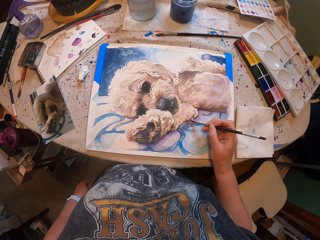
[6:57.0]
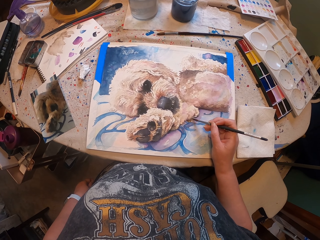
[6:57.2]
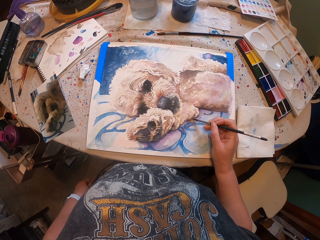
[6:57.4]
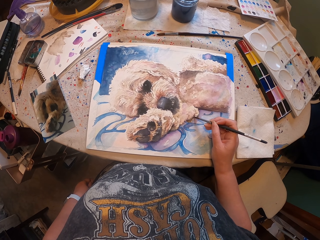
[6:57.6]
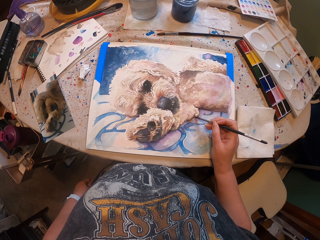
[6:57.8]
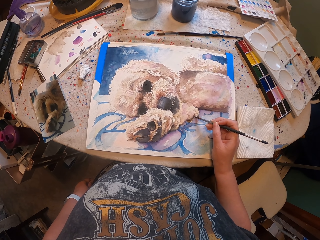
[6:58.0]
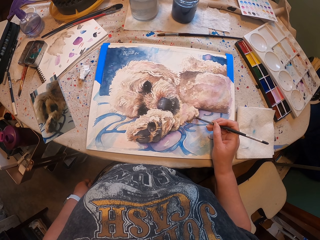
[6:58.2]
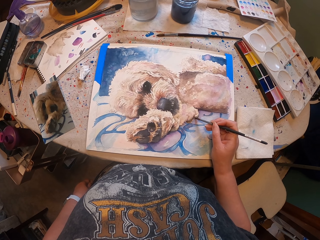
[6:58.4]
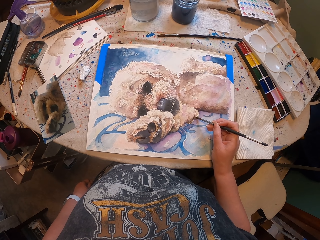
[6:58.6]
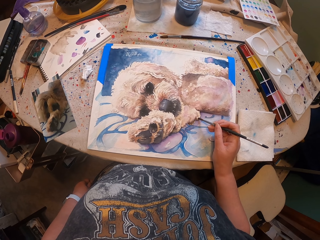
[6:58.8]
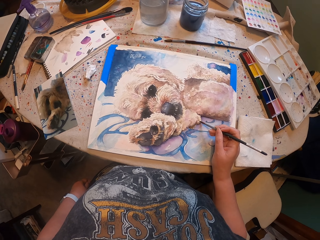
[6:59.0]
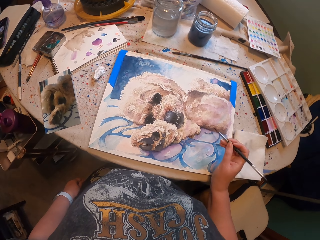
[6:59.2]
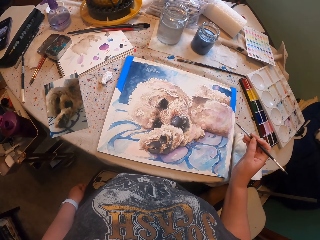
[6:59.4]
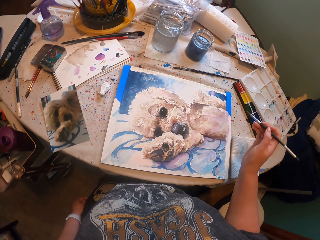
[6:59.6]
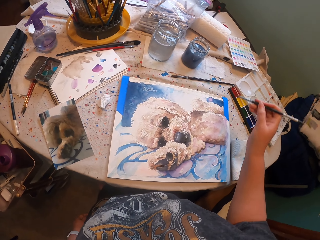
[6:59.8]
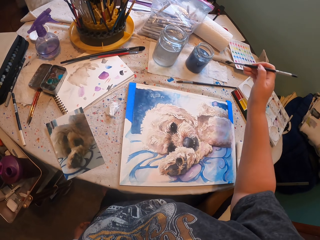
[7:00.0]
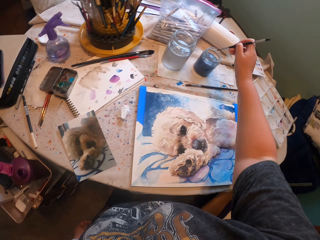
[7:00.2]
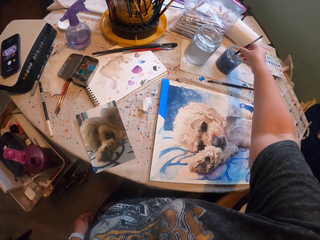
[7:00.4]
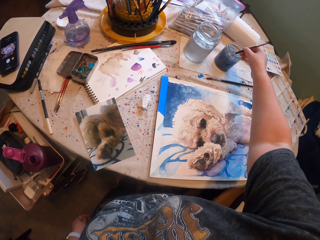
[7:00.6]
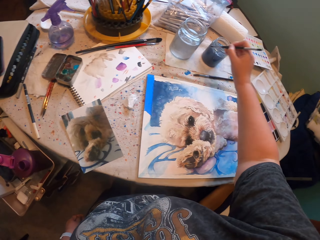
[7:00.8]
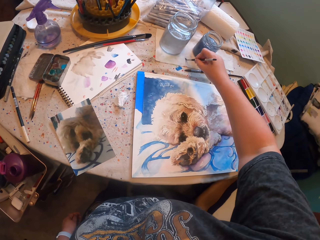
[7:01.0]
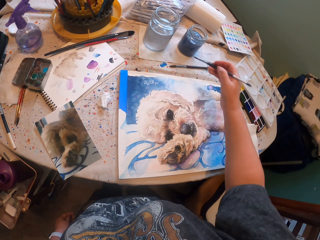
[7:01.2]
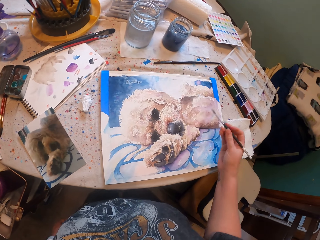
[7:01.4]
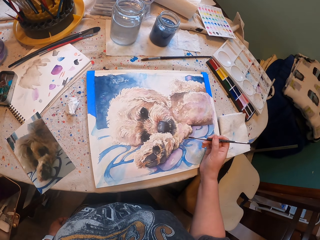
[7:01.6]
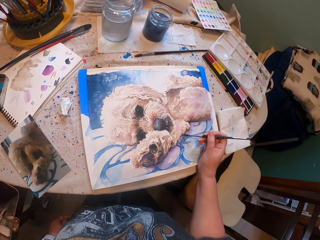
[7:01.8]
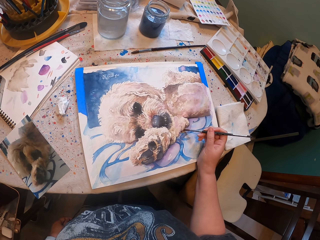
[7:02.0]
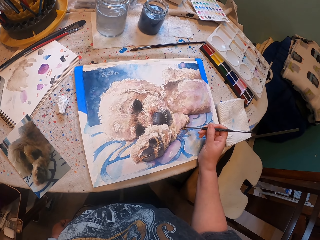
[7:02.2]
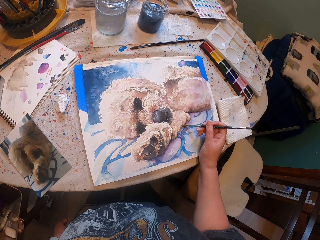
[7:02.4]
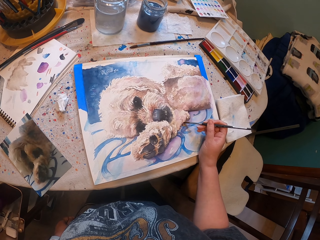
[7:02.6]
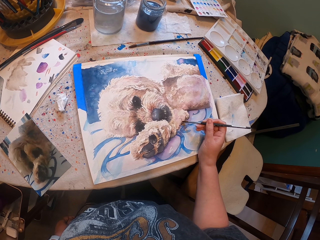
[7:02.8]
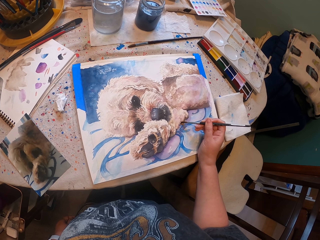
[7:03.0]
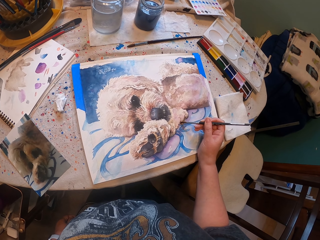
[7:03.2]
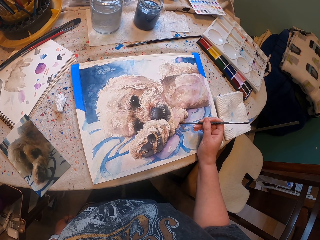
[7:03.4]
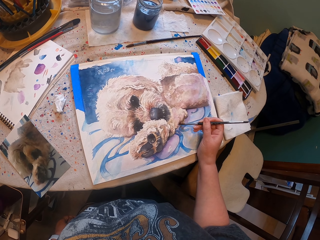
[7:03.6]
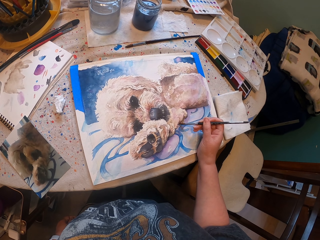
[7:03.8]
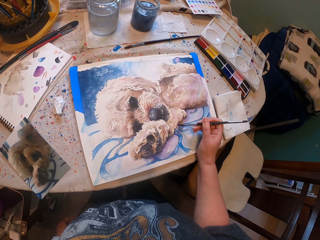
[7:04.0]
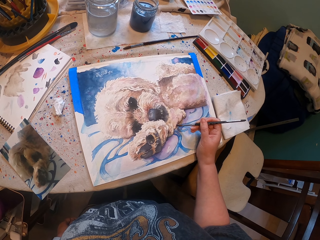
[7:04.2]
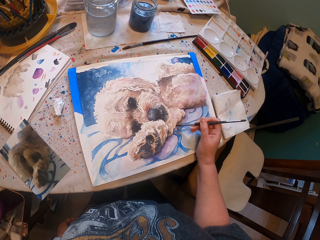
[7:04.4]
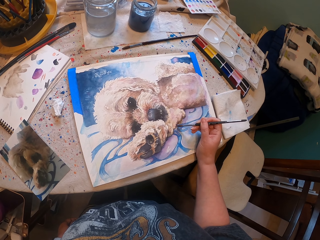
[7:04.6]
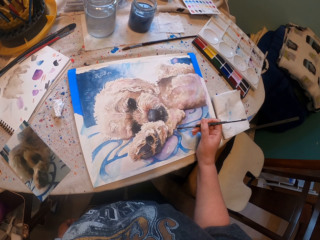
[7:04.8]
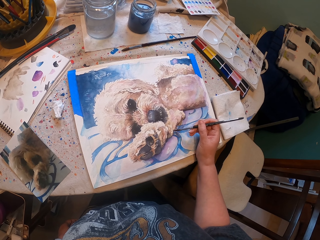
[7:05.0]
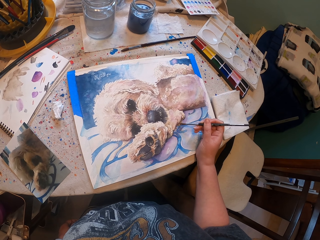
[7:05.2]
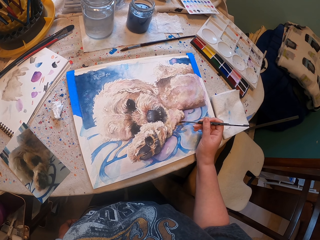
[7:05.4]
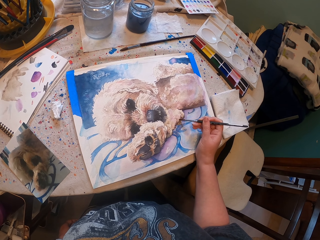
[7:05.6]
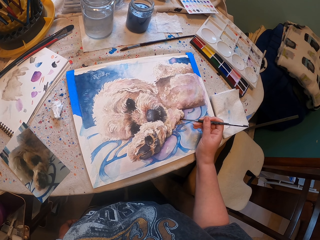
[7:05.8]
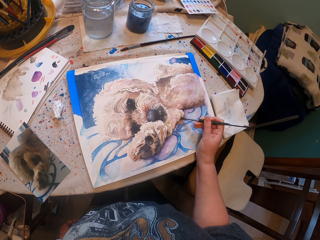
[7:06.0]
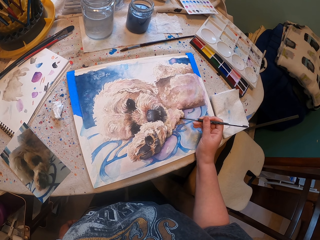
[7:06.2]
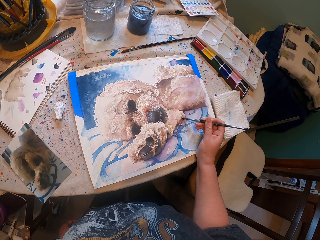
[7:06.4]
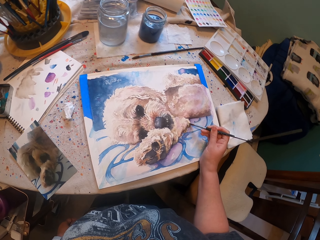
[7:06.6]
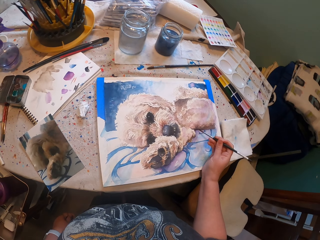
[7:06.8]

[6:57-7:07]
The camera wearer paints the drawing. They paint the drawing again. They dip the paint brush in the paint. They lap the paint brush on the paper. They paint the drawing. They paint the drawing again.

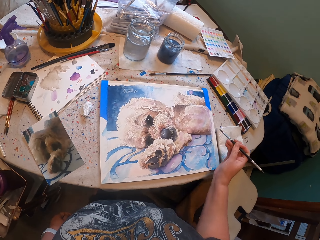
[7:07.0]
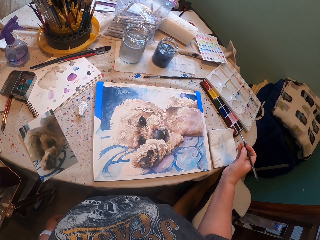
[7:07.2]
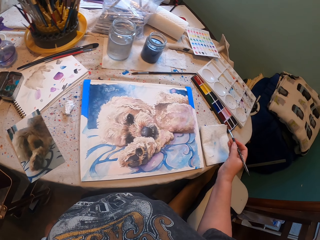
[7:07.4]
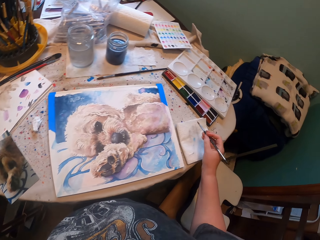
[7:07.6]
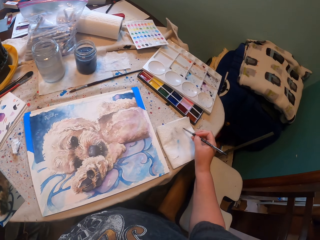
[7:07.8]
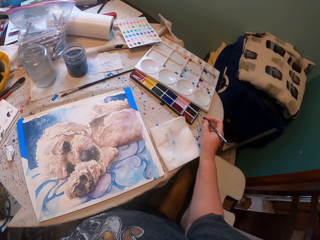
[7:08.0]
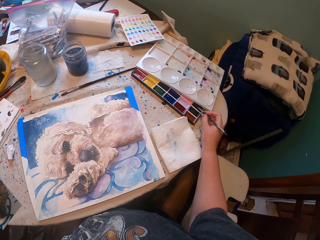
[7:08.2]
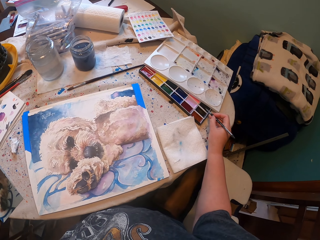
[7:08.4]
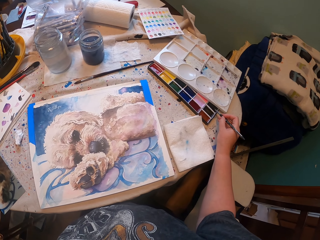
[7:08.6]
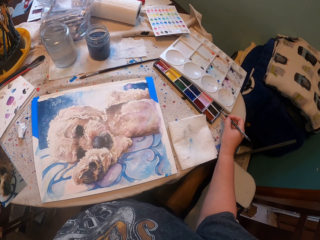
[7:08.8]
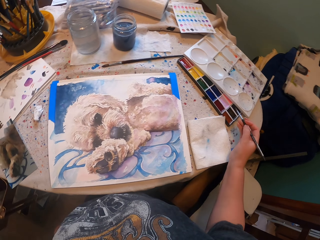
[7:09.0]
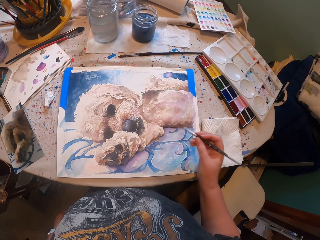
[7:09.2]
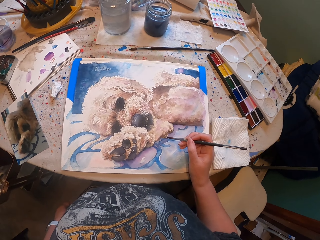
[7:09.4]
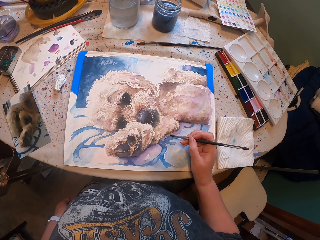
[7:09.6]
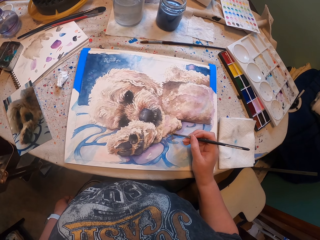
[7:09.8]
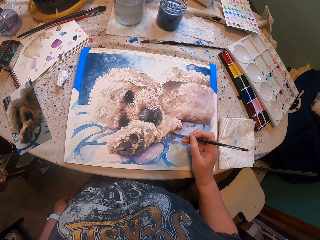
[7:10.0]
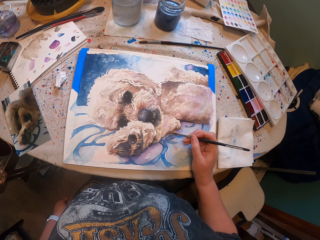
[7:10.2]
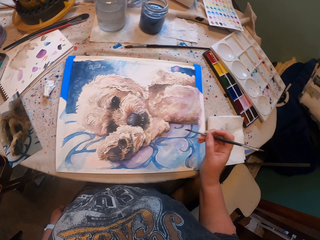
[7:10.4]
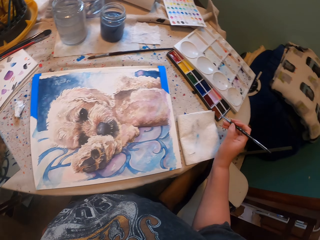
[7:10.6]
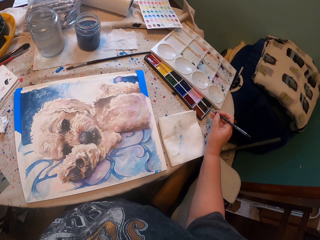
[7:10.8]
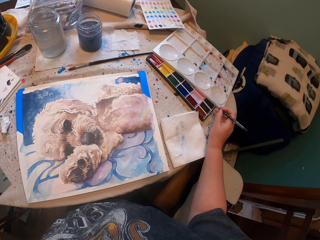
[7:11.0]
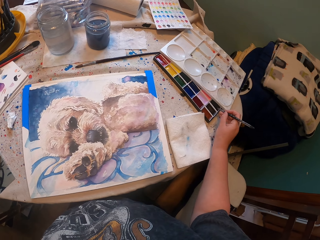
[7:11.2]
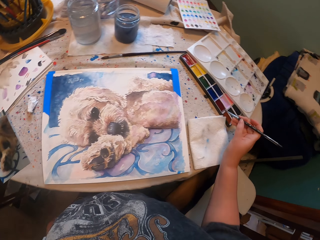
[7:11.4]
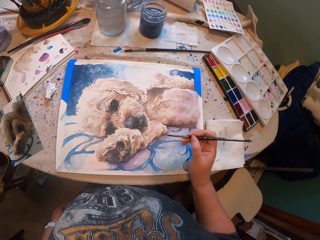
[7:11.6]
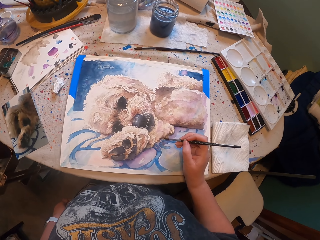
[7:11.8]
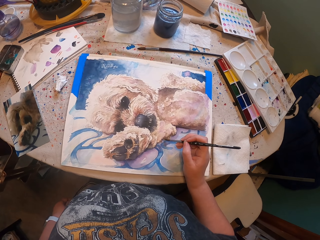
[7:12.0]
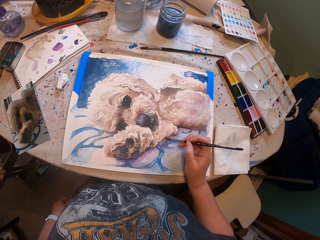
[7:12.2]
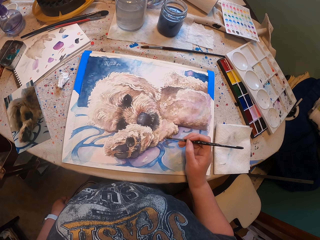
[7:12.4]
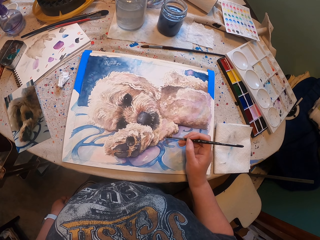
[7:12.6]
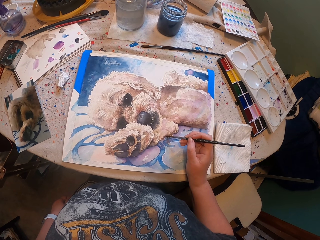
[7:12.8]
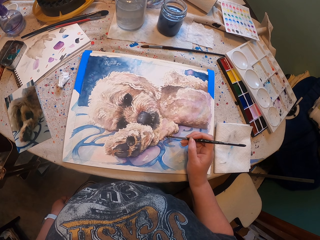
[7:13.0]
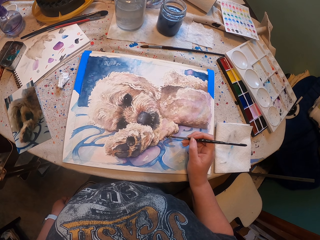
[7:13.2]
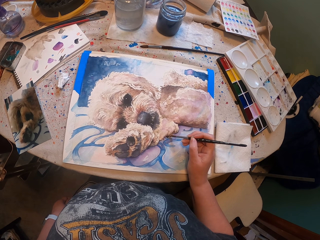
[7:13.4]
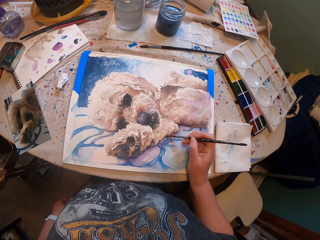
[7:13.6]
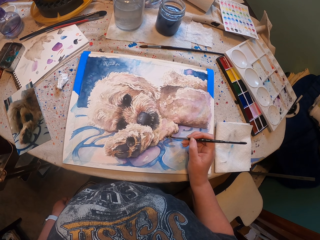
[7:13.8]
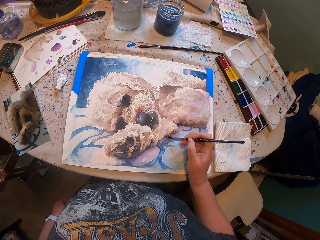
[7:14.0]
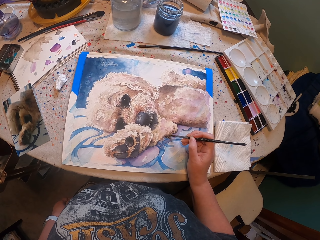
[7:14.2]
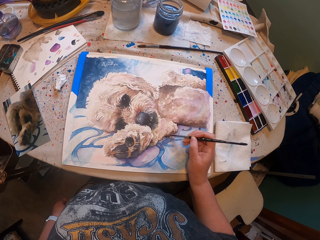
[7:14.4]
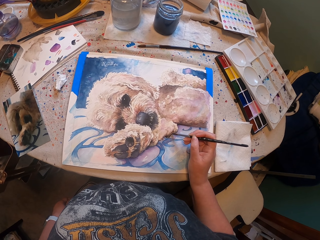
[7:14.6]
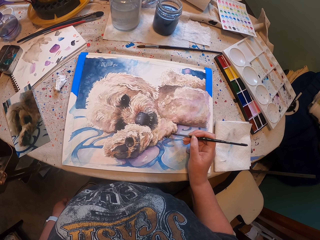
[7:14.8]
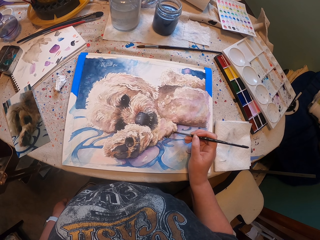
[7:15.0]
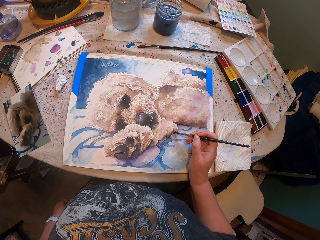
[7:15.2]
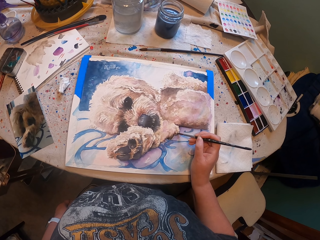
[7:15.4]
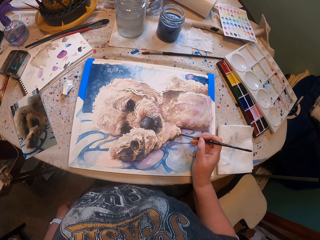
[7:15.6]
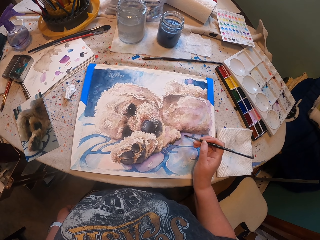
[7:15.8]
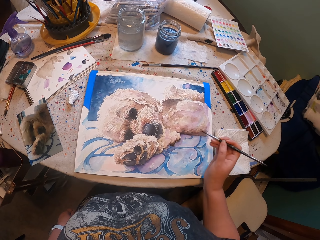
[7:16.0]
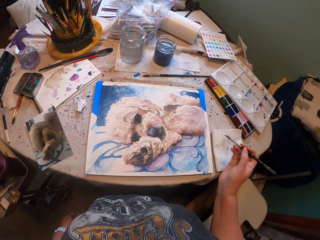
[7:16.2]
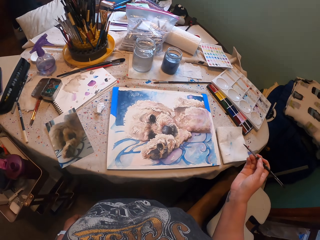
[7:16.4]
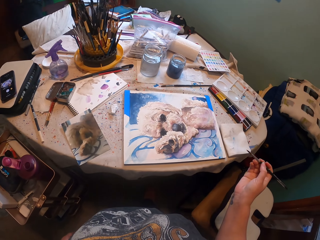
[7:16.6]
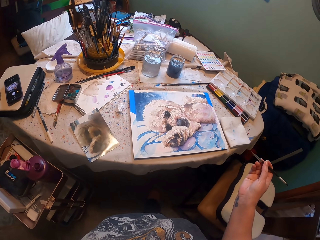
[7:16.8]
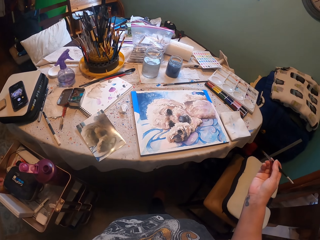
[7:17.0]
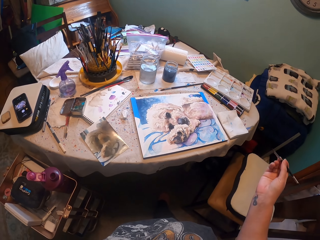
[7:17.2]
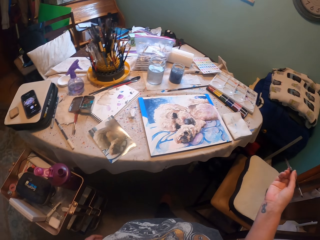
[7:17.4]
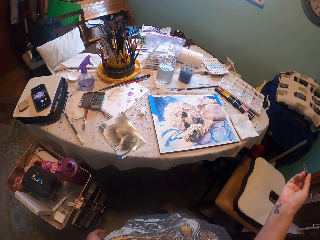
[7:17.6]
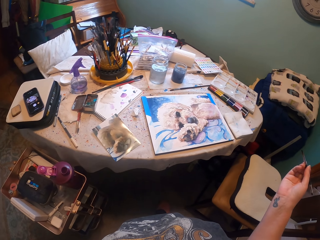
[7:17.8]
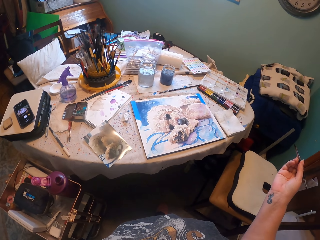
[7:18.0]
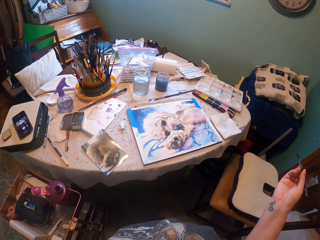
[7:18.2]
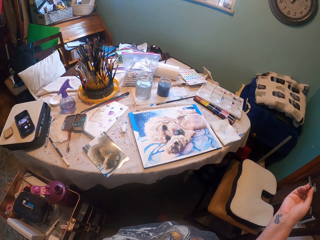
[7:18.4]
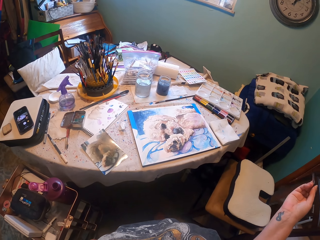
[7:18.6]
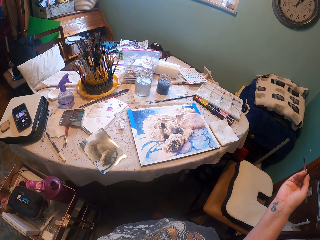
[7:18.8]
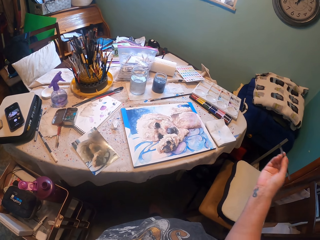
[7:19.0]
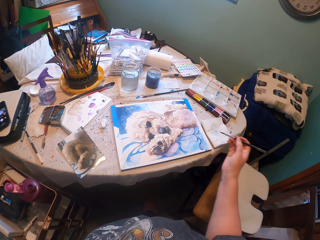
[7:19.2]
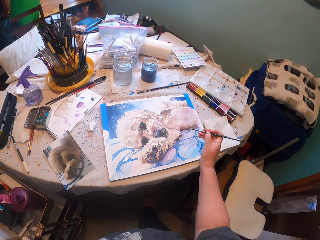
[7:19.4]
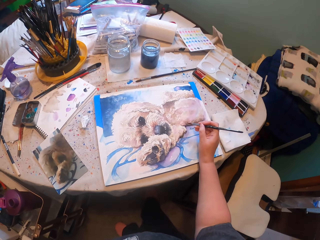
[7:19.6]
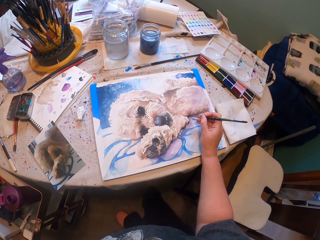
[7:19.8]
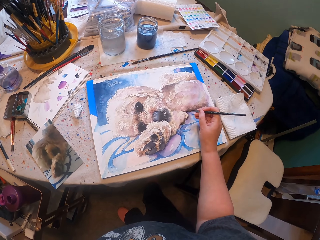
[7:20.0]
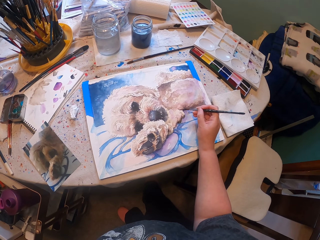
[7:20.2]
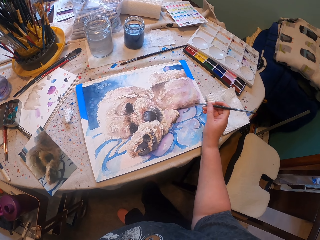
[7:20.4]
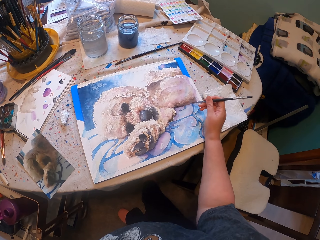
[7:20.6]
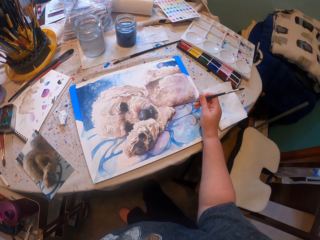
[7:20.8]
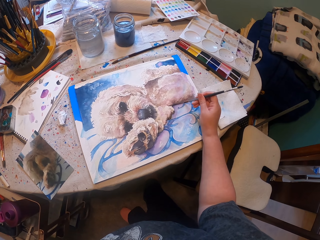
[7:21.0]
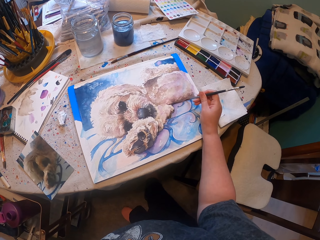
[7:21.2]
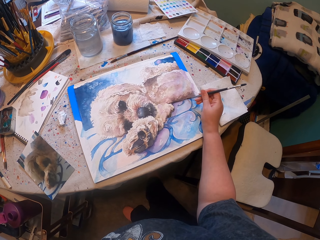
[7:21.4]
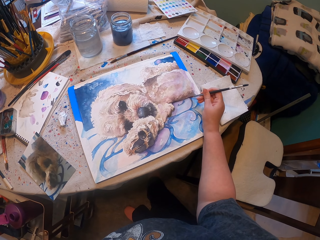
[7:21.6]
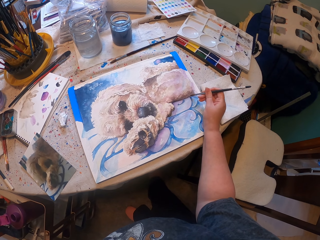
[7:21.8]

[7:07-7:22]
The camera wearer paints the drawing. They collect paint with a paint brush. They paint the picture. They collect paint with the paint brush. They paint the picture. They paint the drawing. They paint the drawing again. They move the right hand. They paint the drawing.
